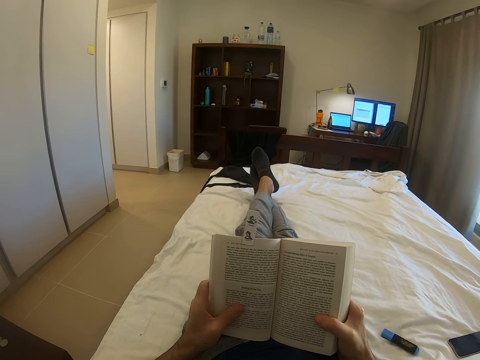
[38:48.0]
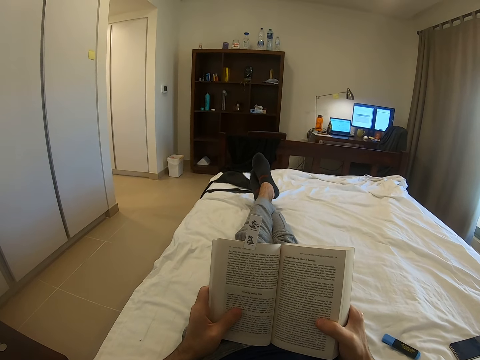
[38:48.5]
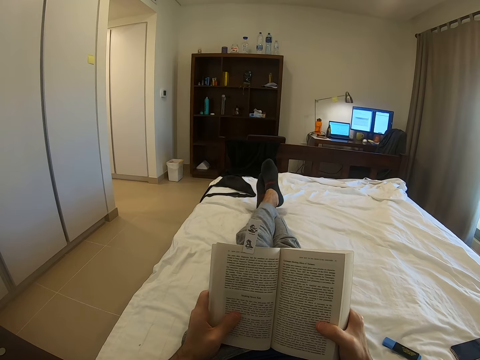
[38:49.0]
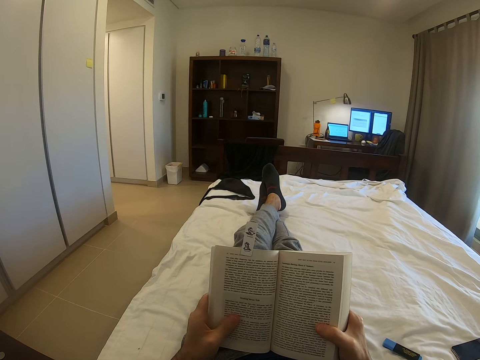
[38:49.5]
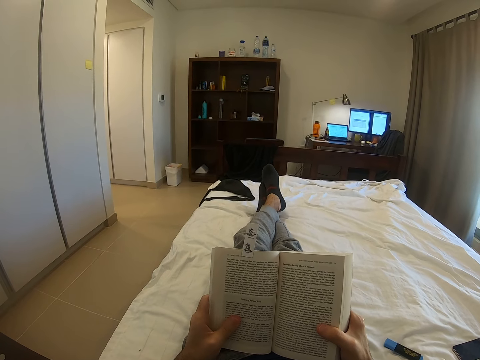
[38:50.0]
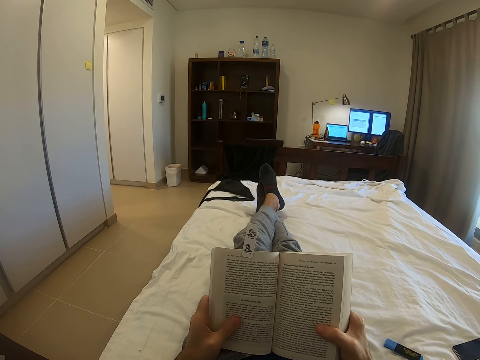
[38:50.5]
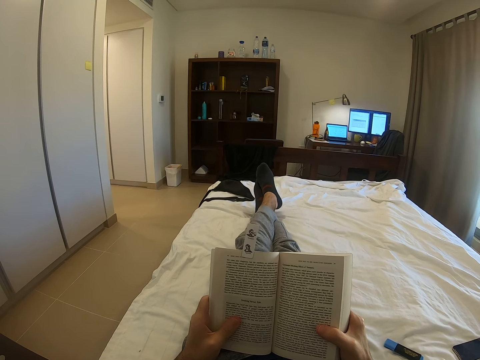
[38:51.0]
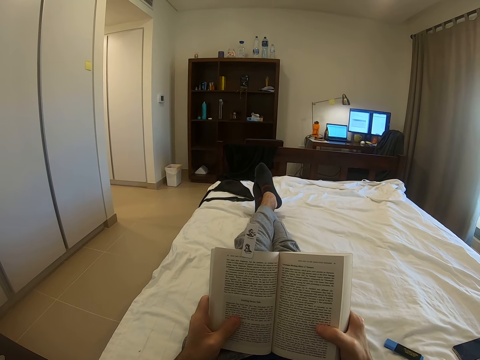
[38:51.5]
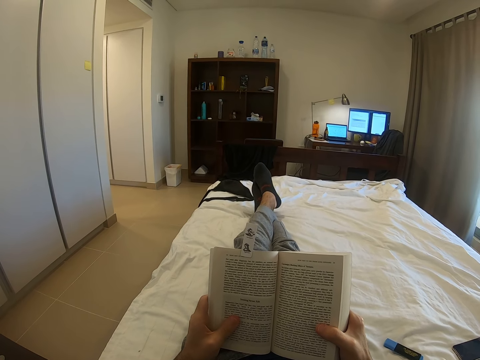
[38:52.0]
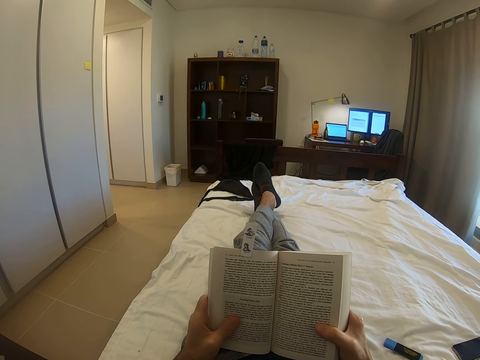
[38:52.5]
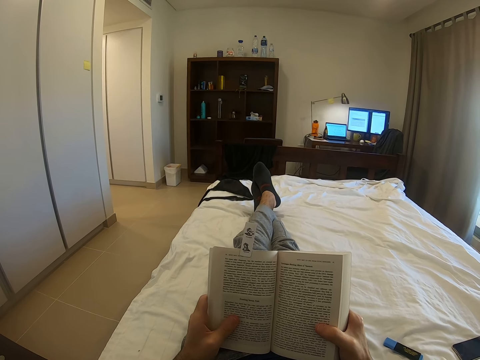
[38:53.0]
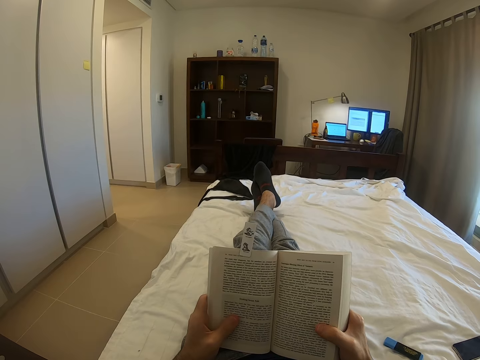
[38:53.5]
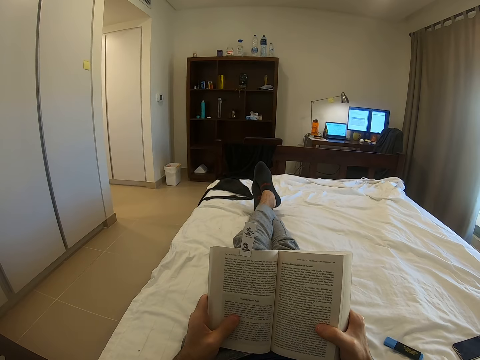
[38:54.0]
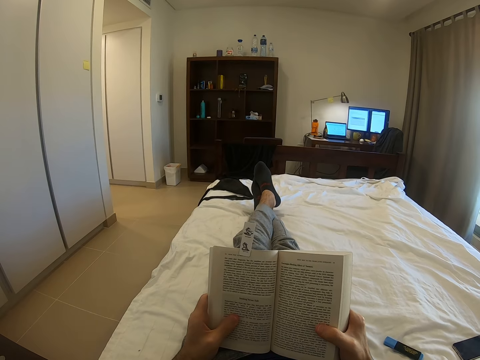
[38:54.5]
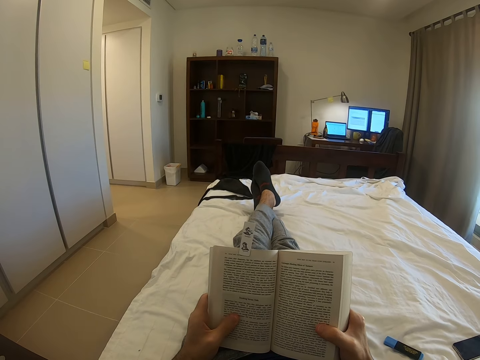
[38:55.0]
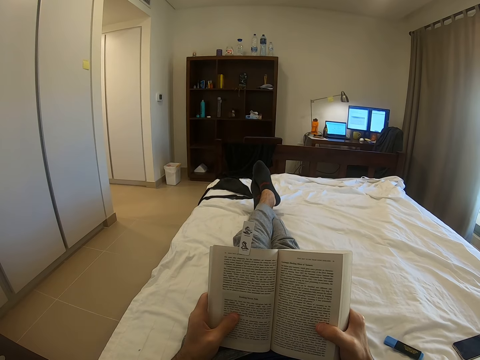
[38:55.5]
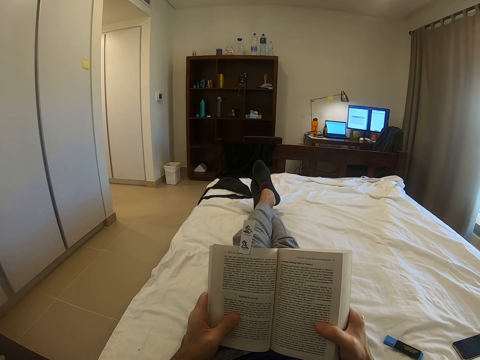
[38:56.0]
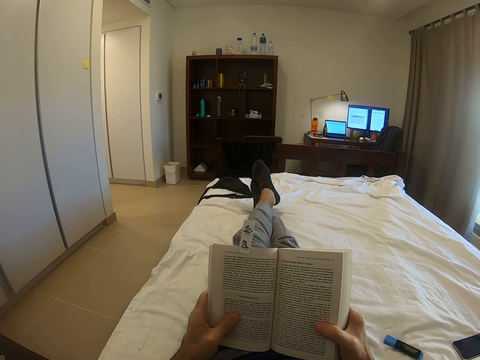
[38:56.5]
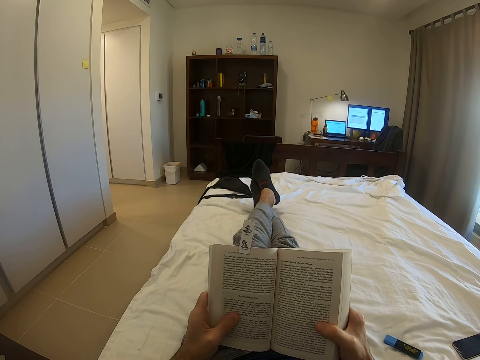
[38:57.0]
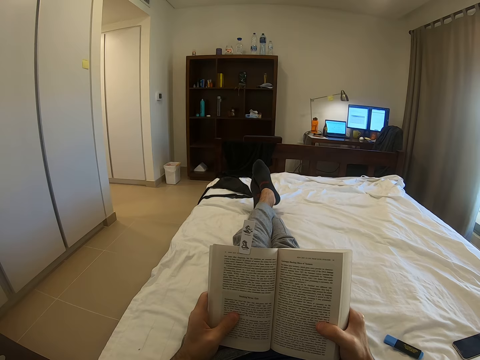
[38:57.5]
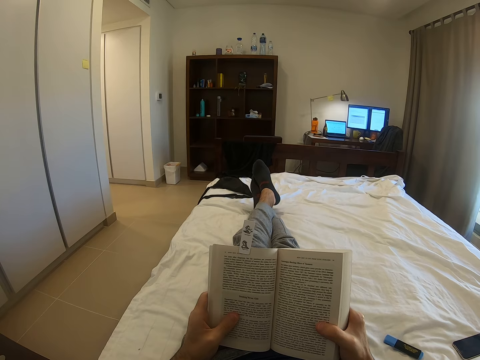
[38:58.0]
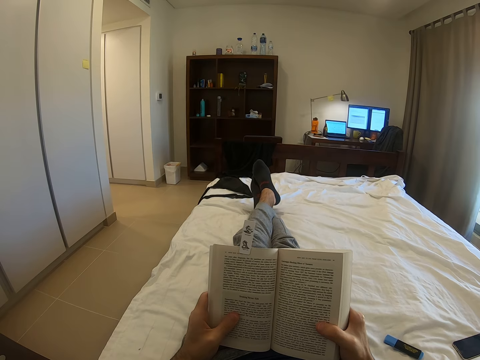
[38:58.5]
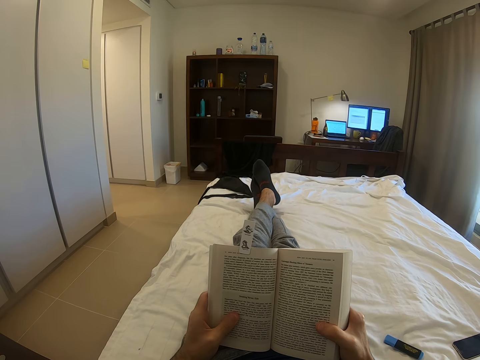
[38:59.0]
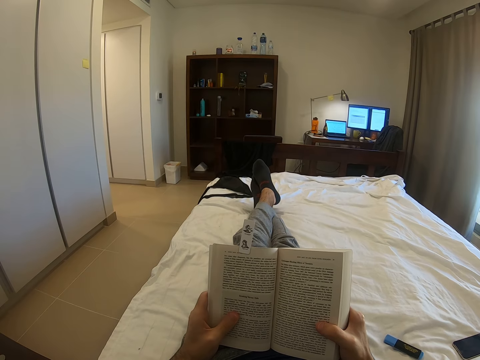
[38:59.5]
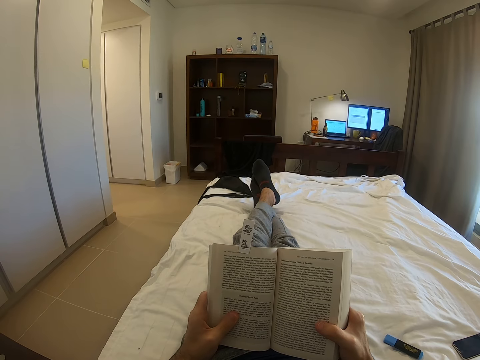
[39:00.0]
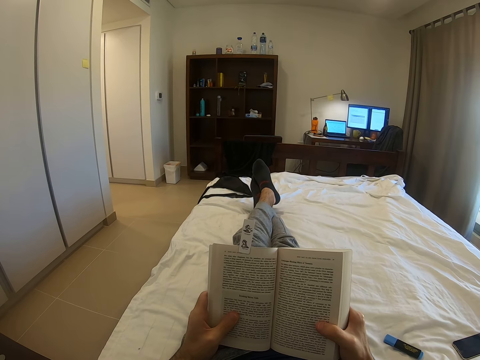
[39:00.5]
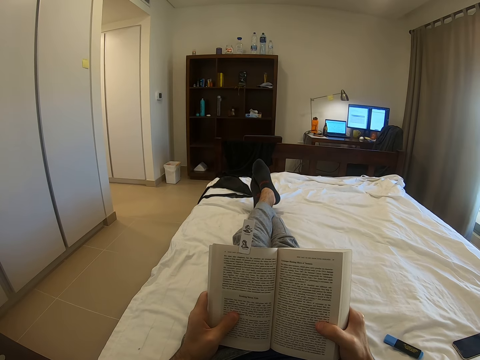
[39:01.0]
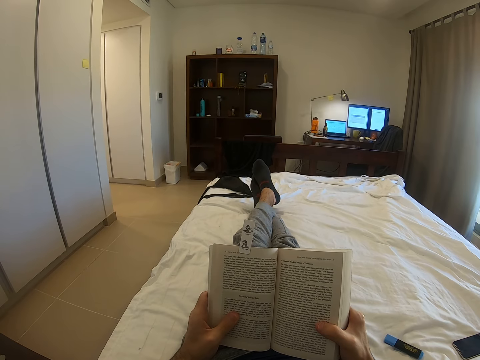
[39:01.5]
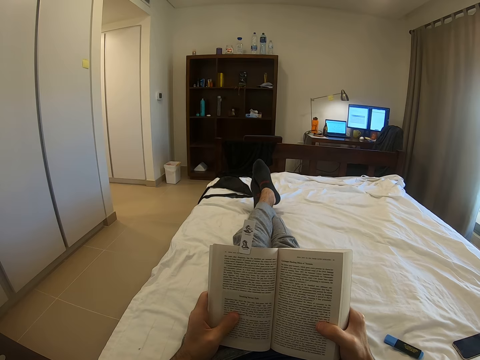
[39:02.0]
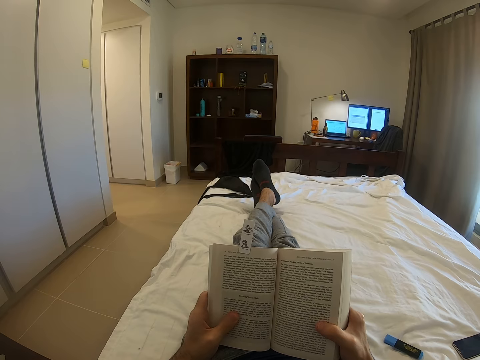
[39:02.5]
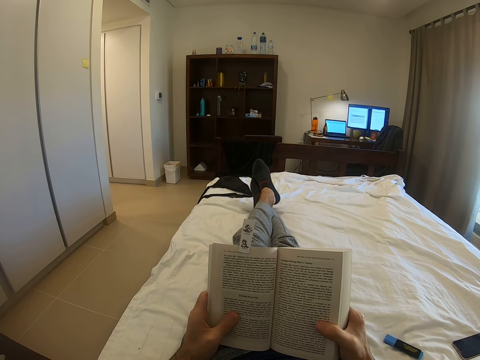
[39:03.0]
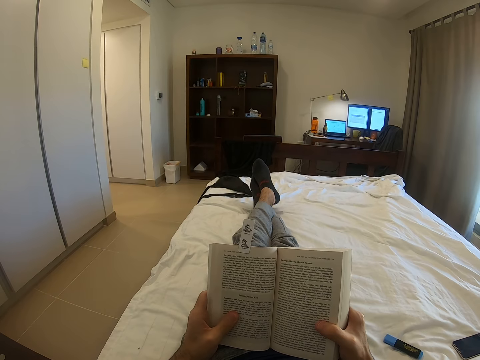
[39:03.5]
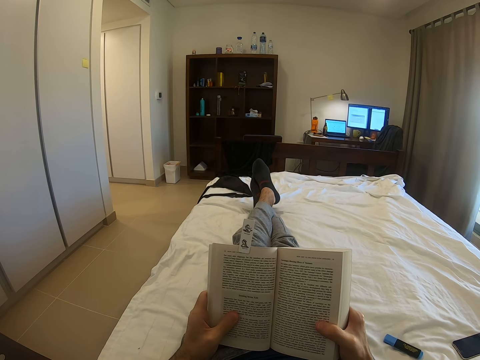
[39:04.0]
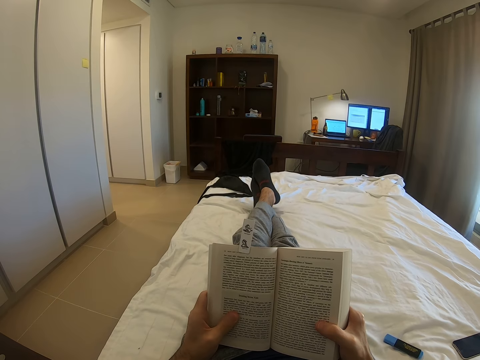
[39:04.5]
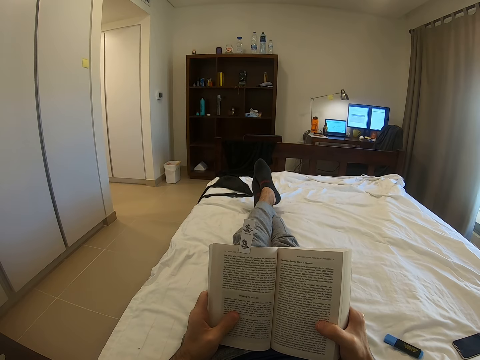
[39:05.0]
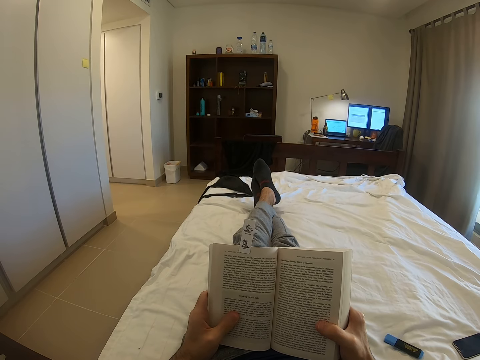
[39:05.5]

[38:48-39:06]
The camera wearer holds the book with both hands. They read the book.

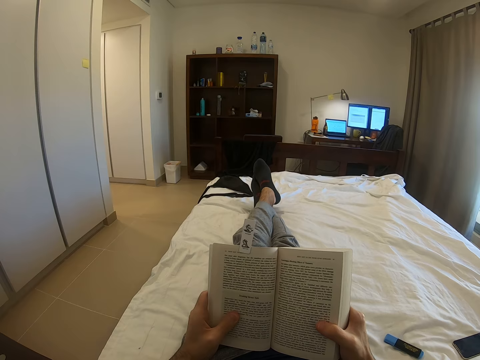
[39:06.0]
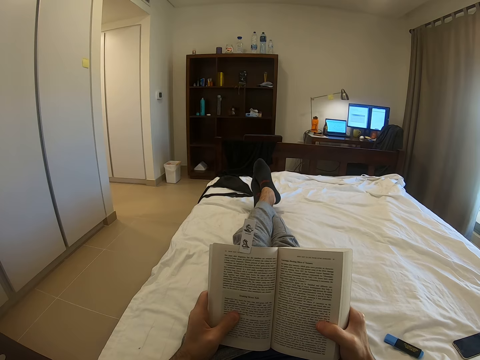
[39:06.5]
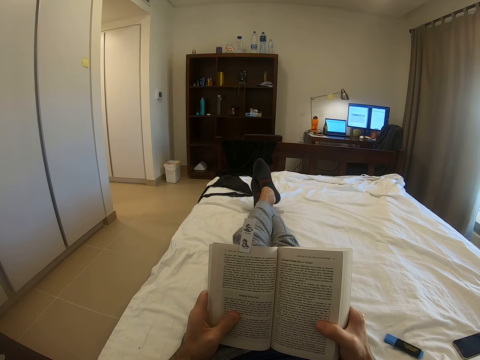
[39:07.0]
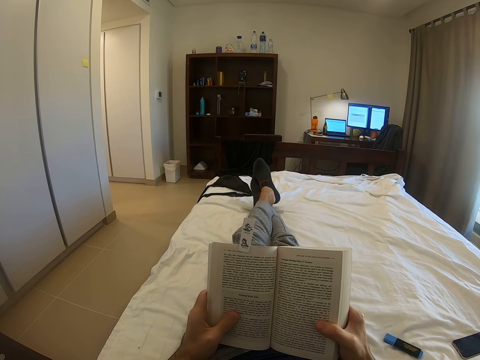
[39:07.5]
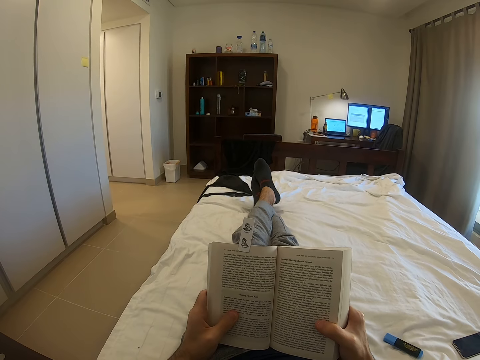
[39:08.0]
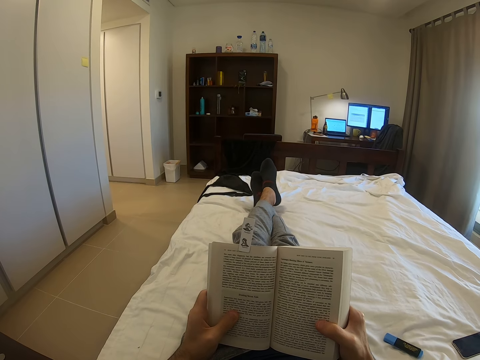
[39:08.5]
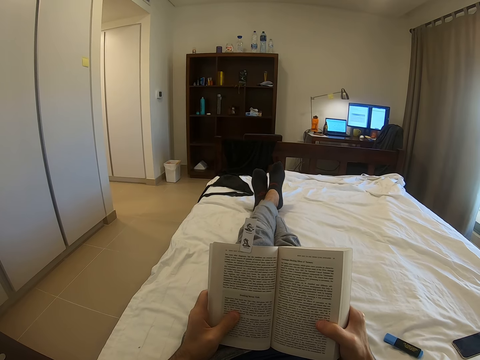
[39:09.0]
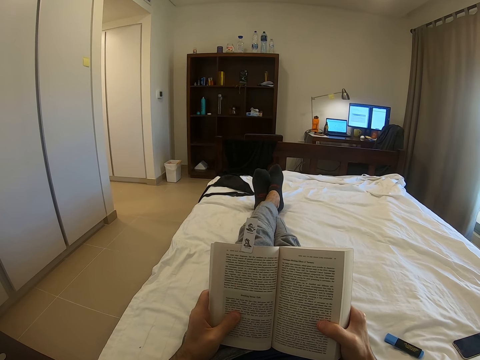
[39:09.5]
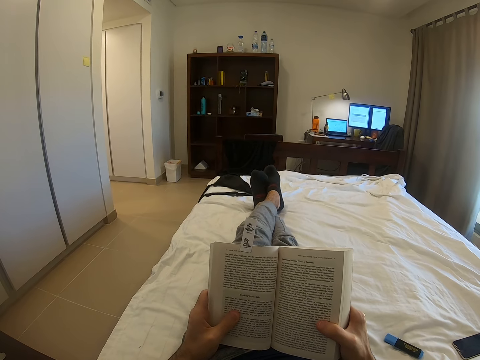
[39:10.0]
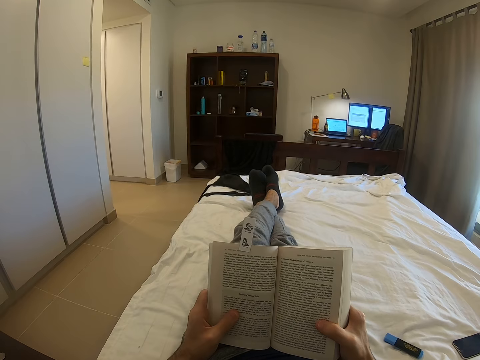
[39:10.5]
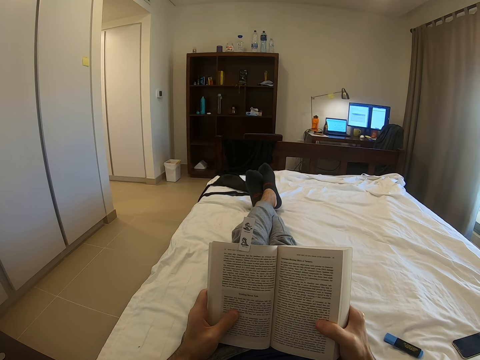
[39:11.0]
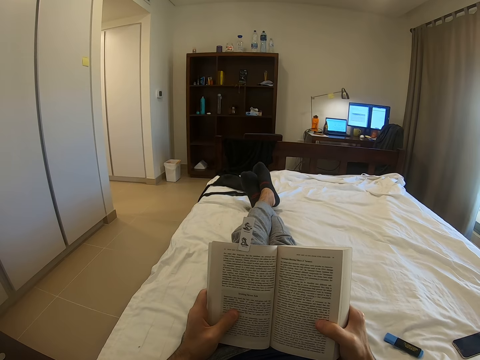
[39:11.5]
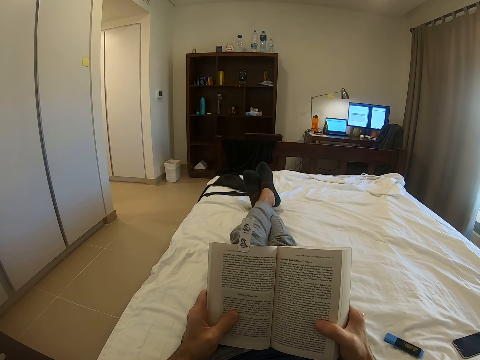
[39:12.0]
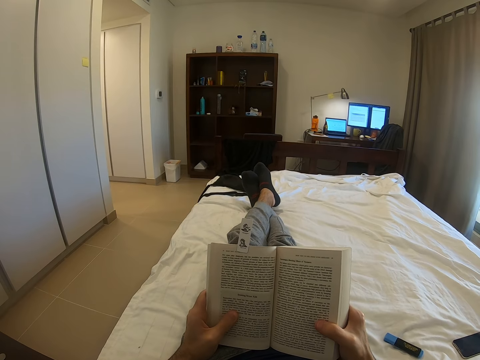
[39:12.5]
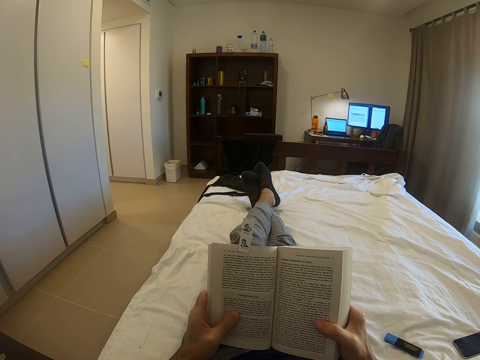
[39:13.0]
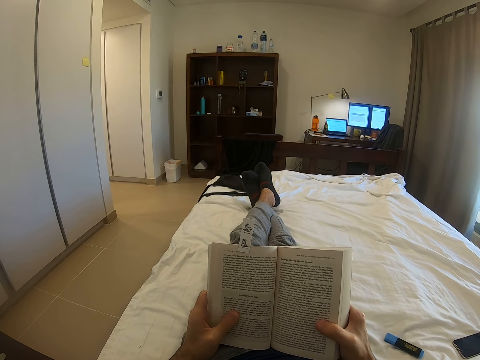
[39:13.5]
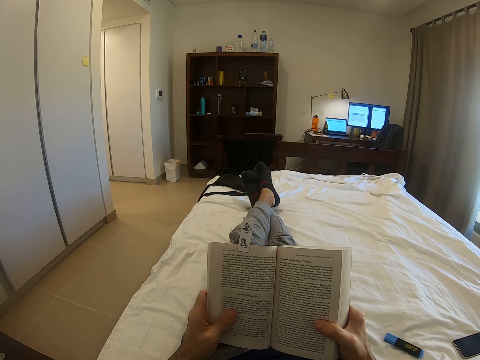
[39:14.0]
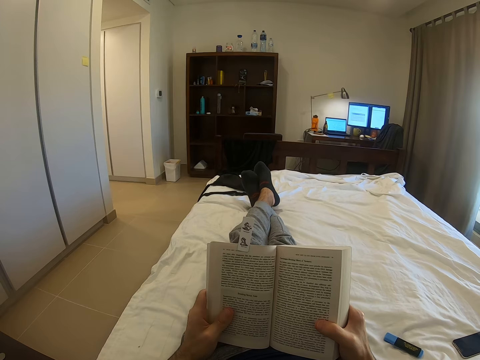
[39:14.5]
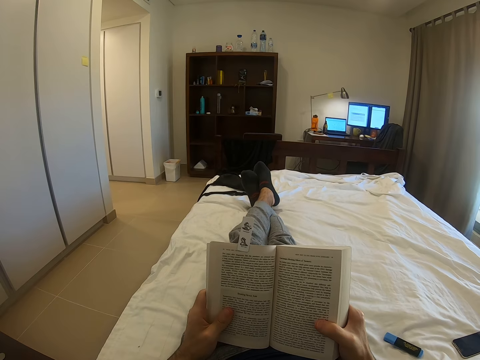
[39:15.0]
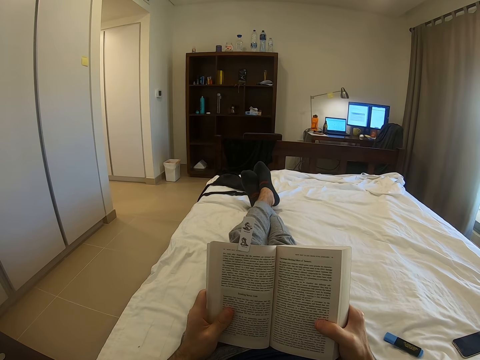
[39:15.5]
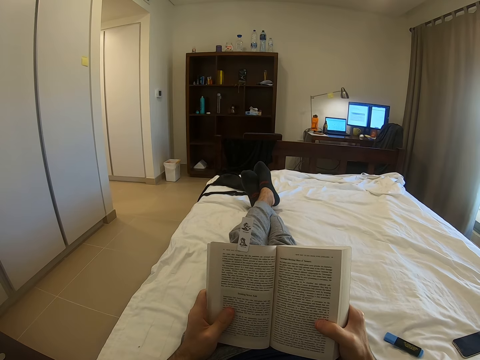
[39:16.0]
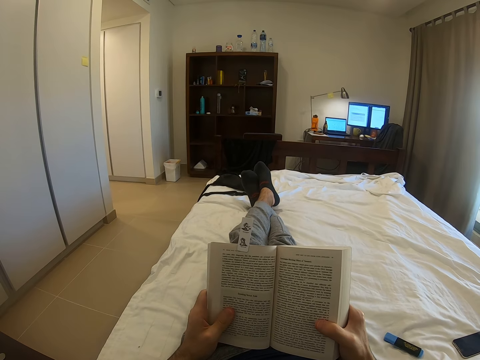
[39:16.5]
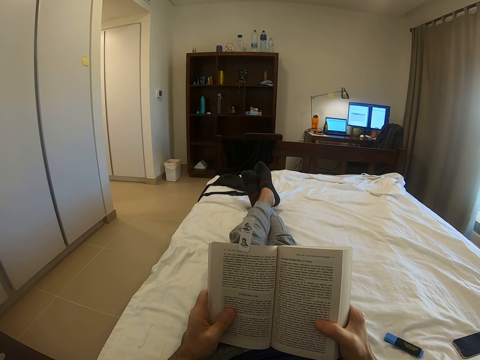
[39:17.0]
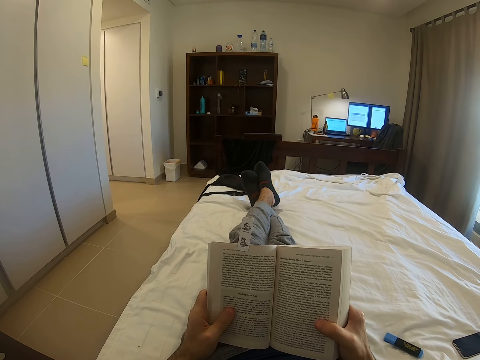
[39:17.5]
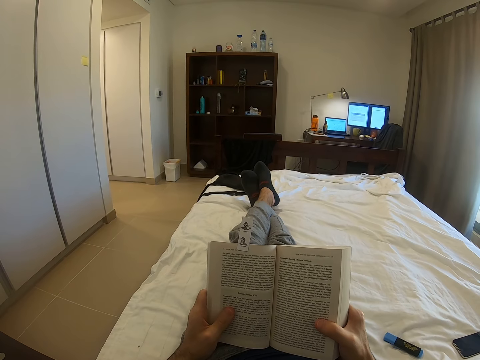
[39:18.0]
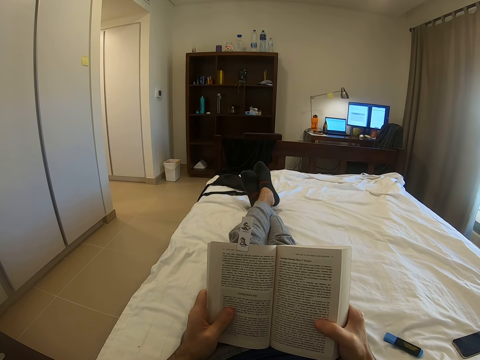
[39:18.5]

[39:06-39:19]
The camera wearer holds the book with both hands.
